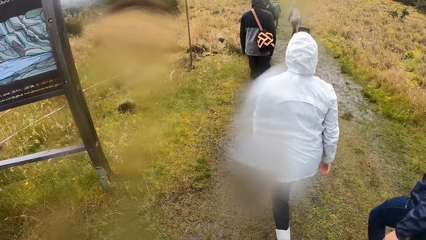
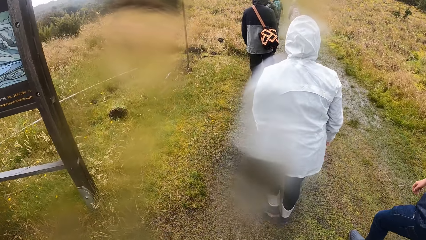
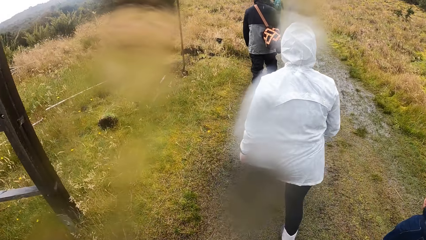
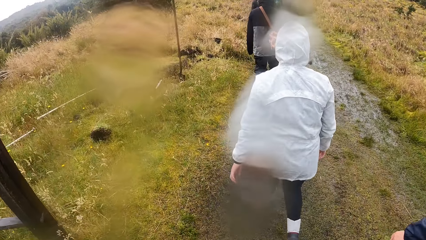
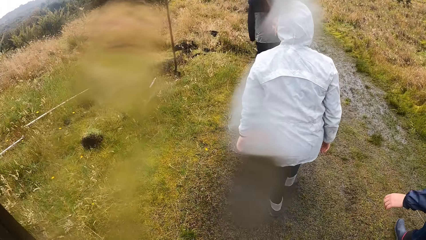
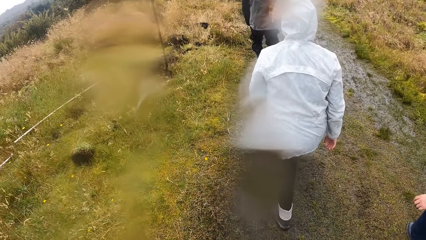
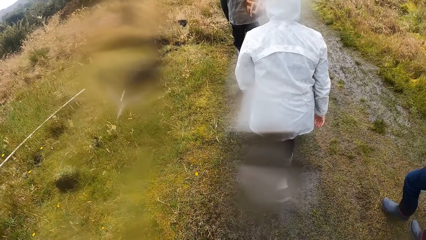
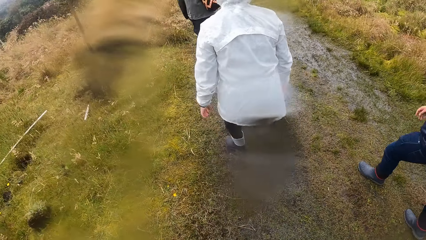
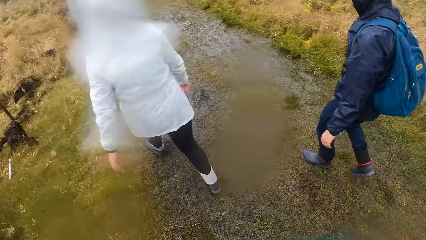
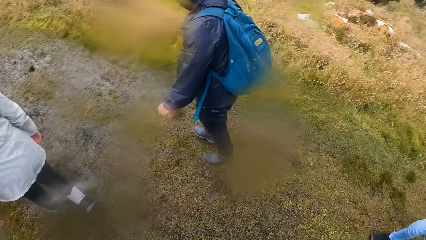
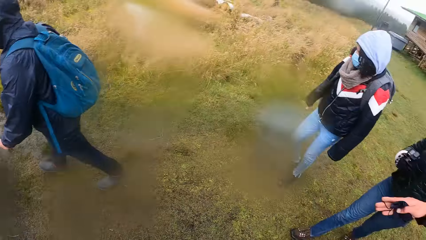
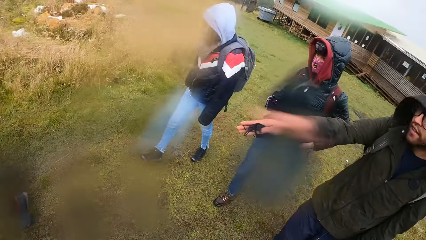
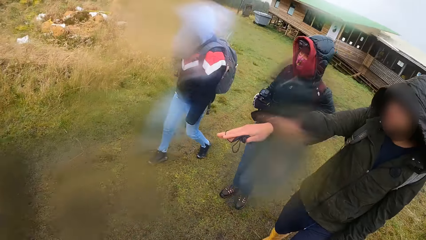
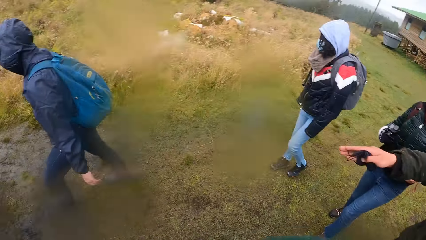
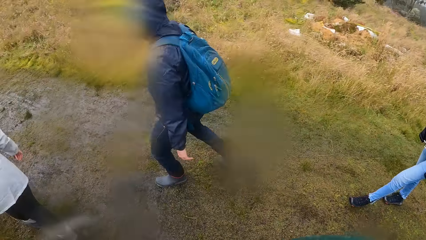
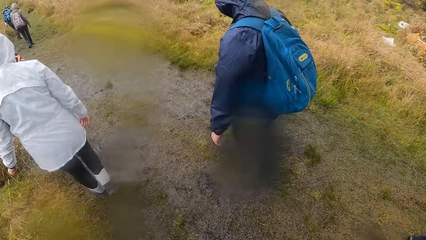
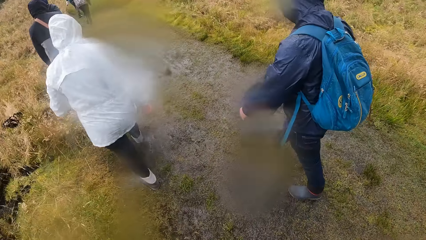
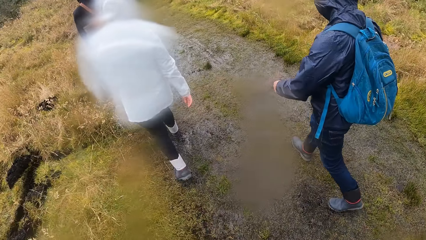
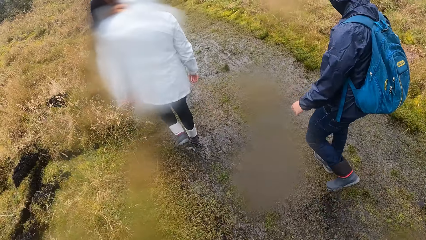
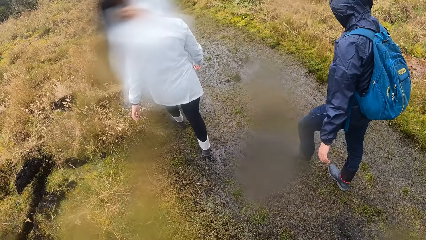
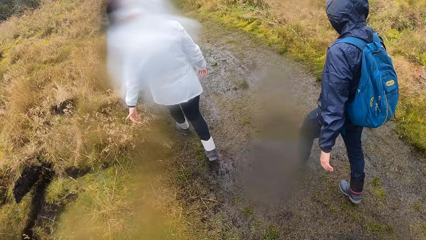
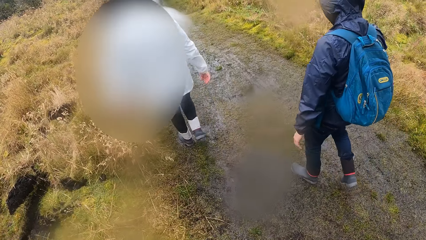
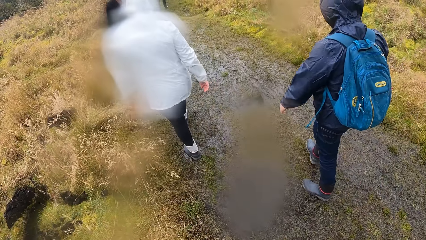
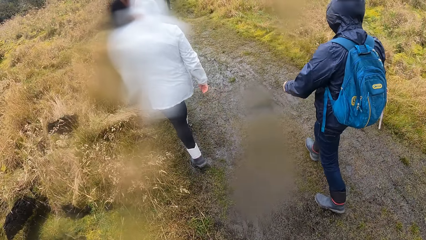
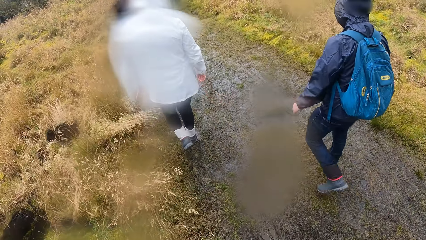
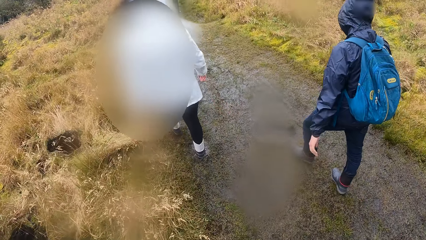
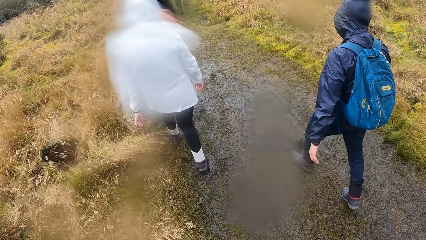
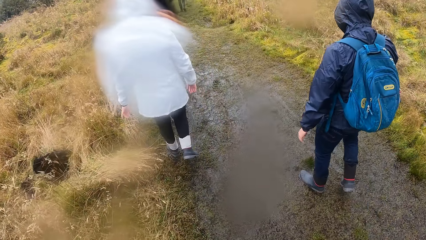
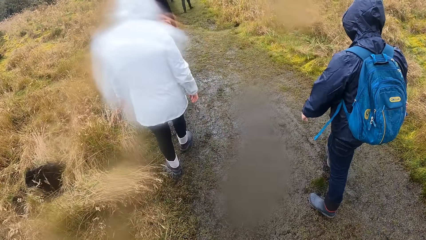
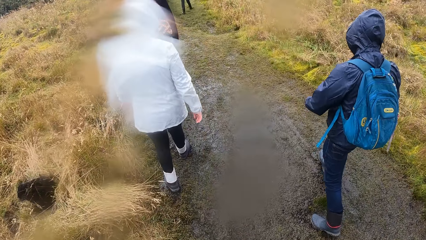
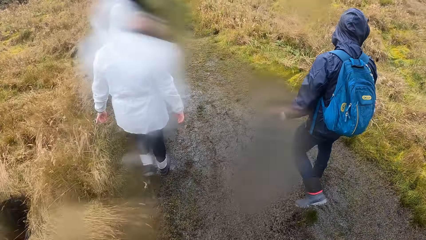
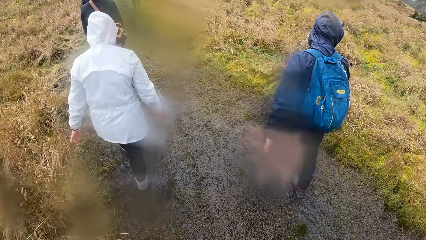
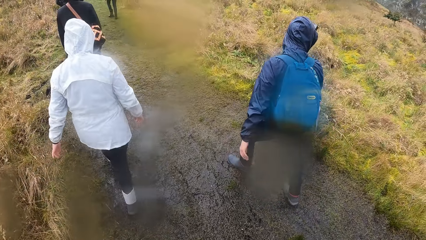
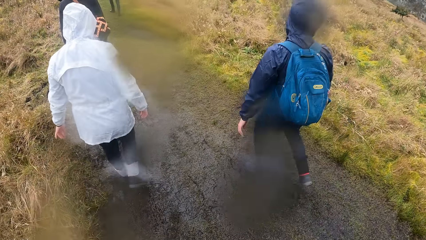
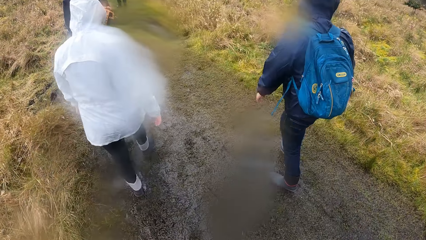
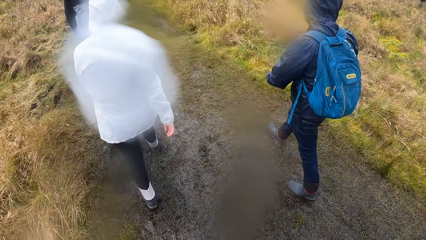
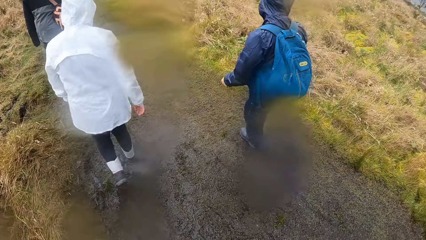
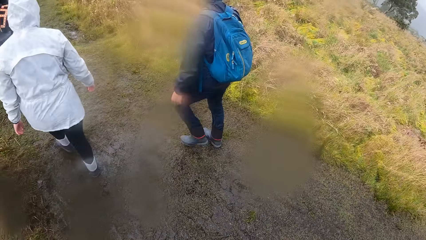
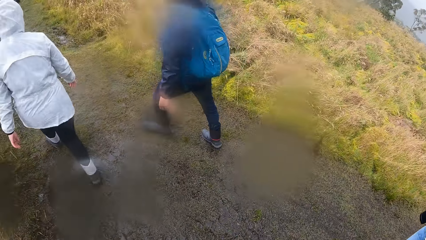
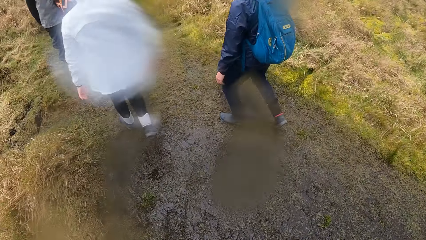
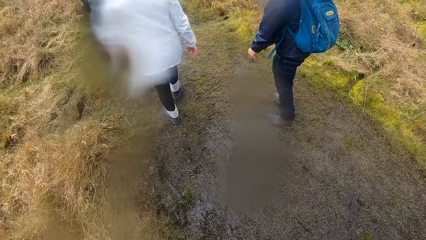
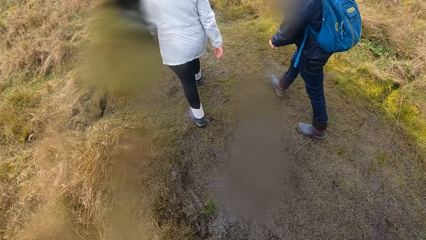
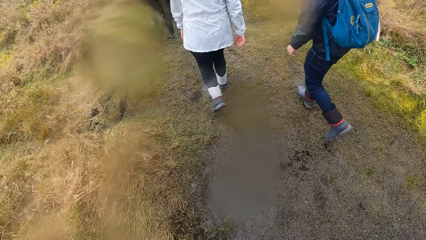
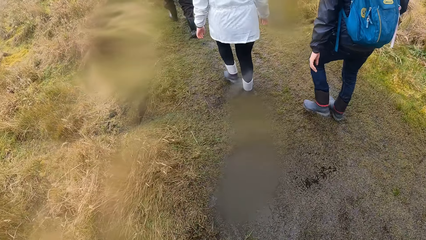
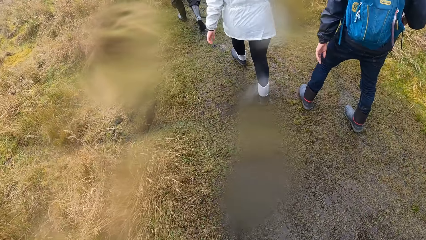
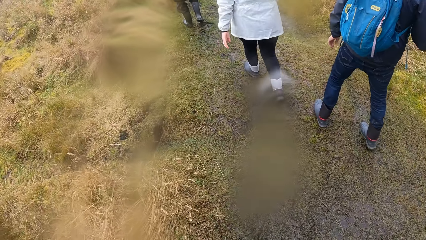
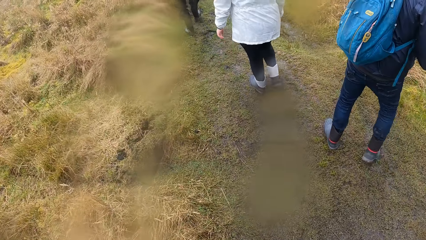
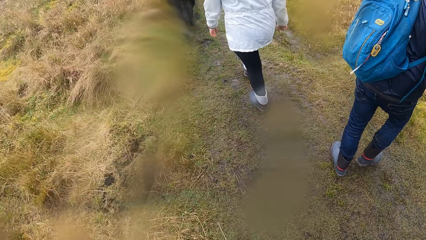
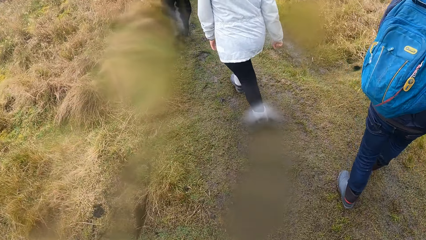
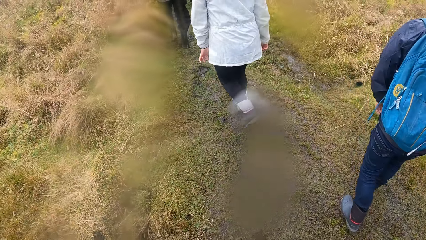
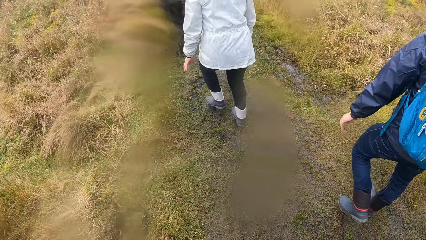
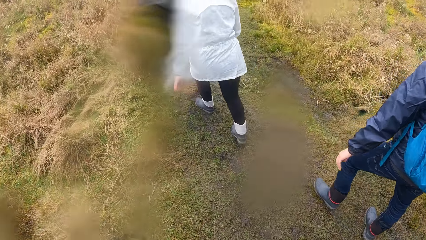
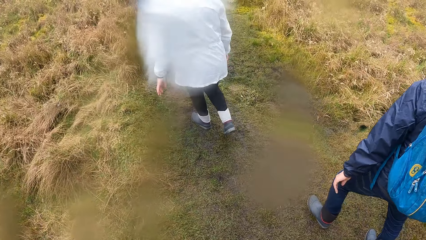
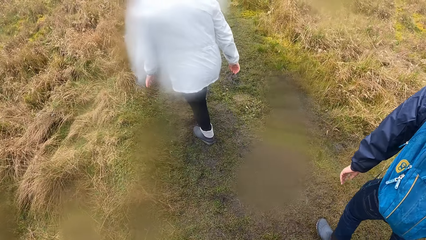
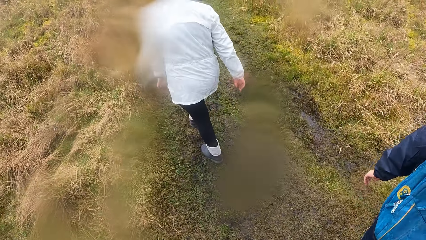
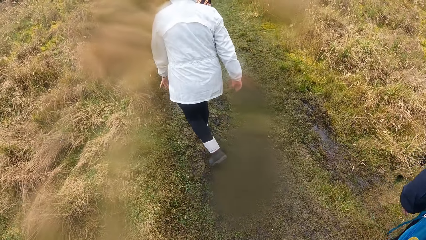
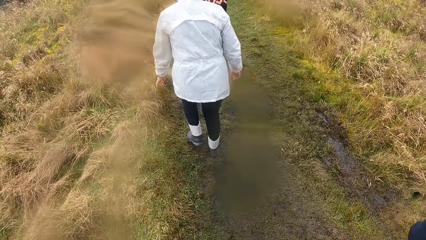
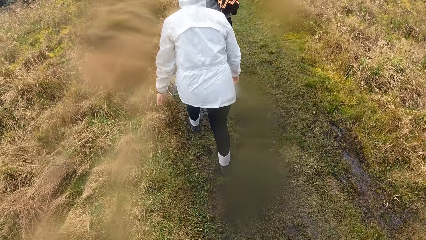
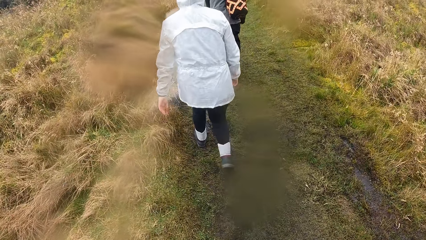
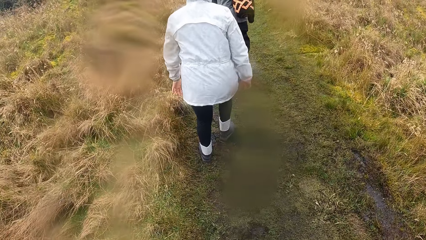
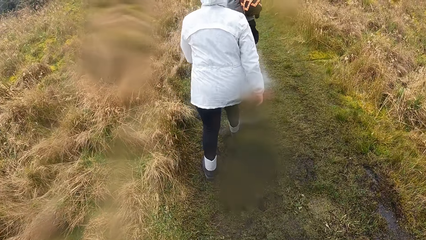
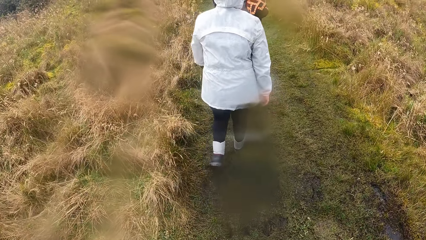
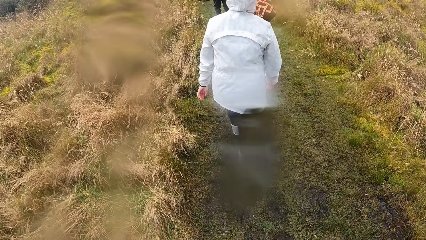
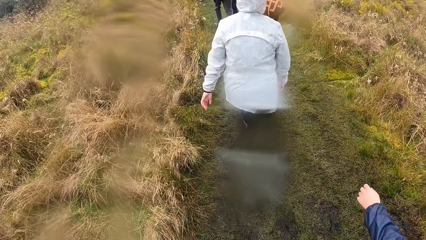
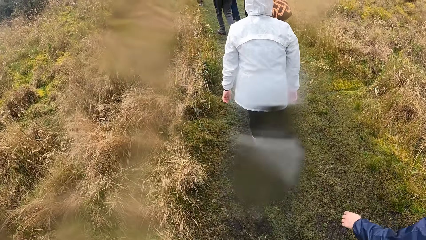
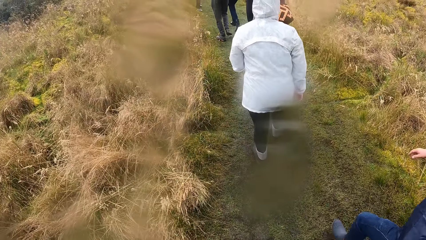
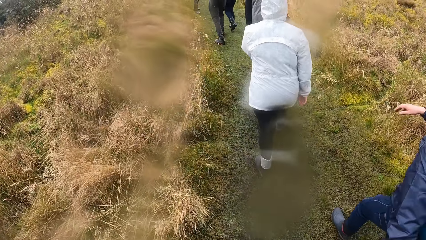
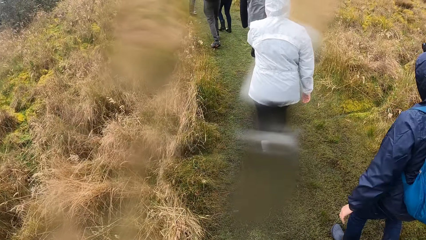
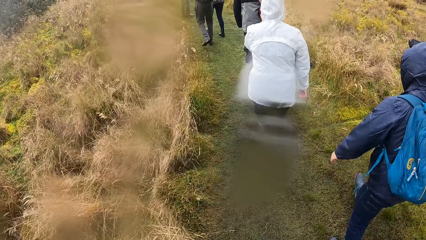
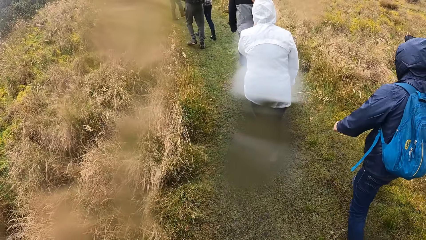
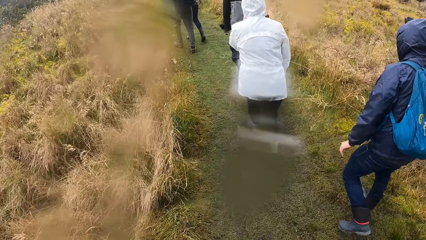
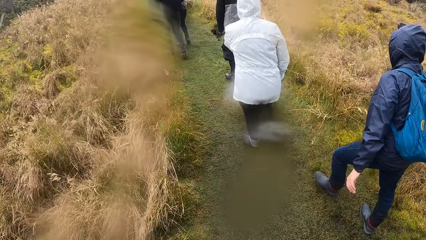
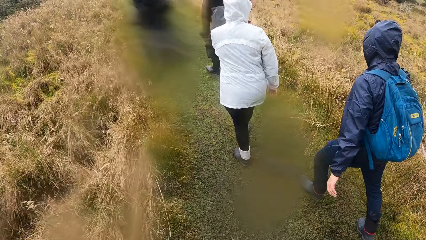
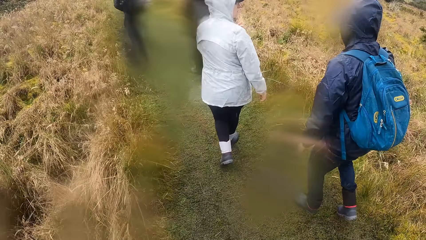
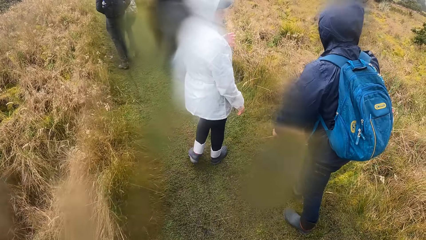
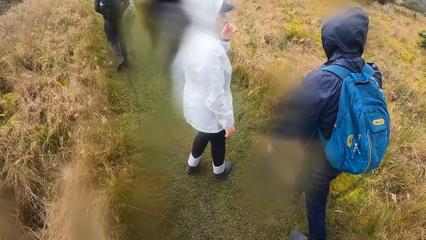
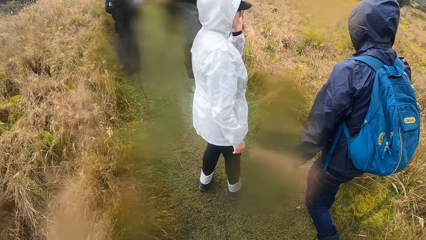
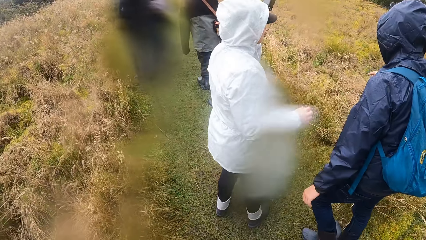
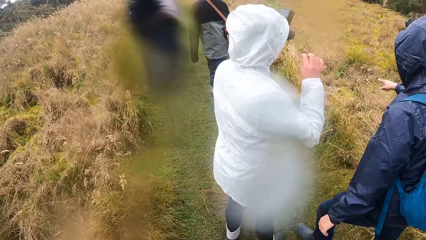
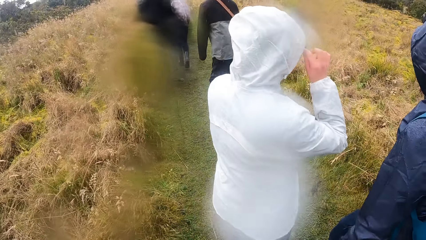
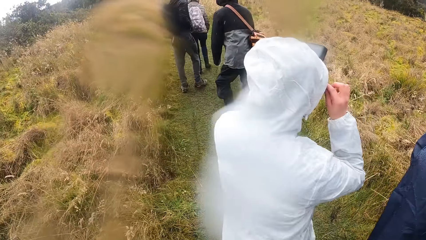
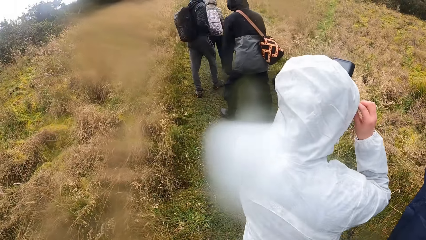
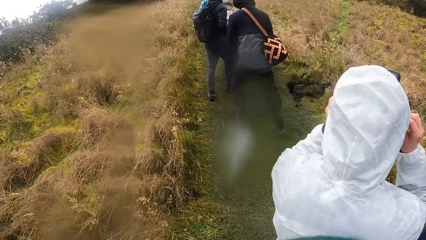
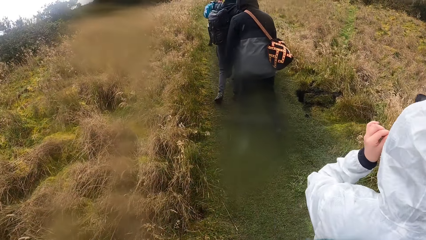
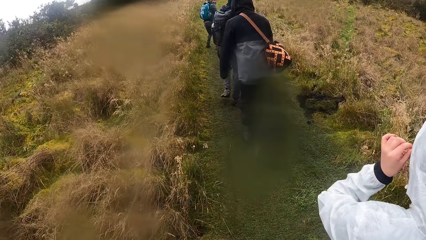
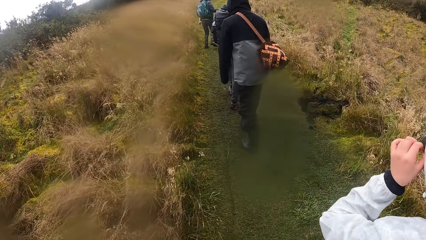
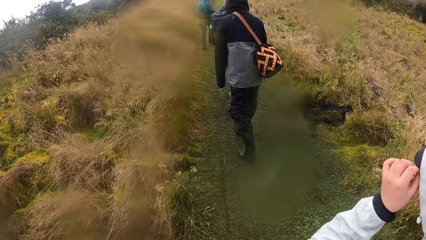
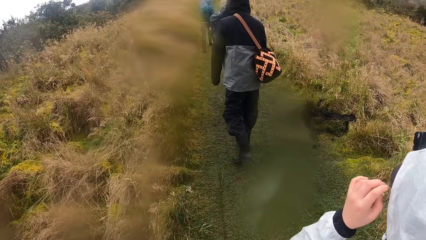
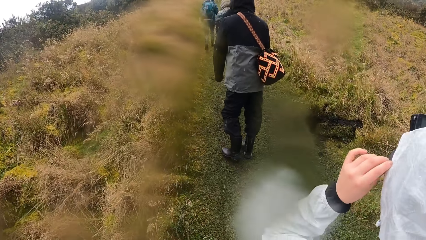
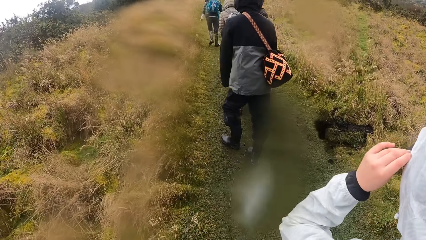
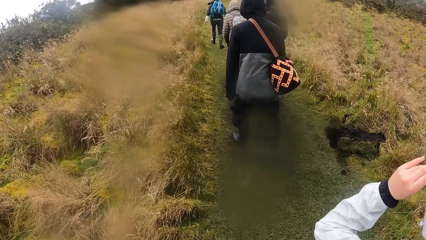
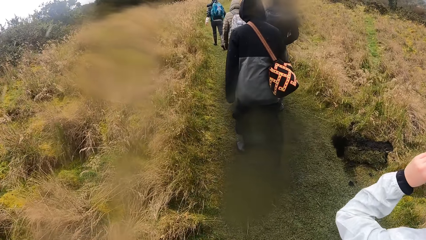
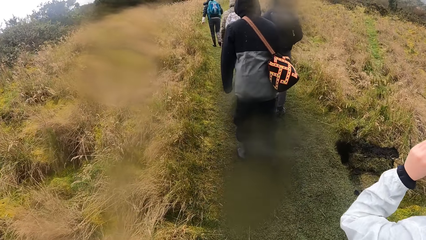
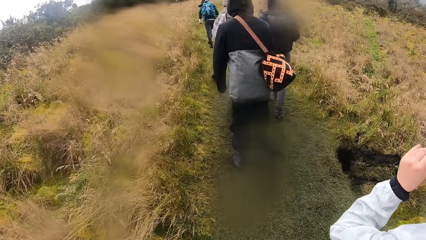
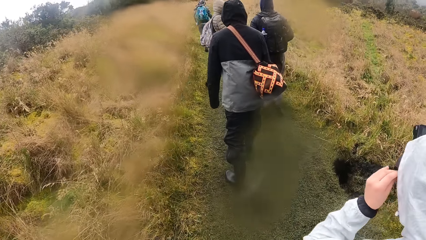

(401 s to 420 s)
The camera wearer looks around. The man converses with the camera wearer. The camera wearer walks around in the field. A woman touches the camera on her head with both hands. The woman converses with another man.
